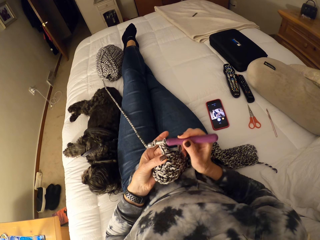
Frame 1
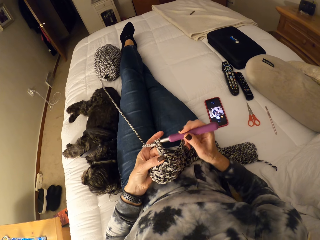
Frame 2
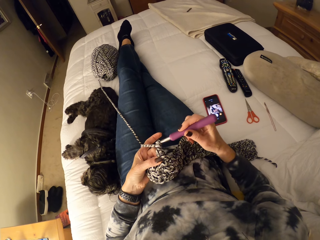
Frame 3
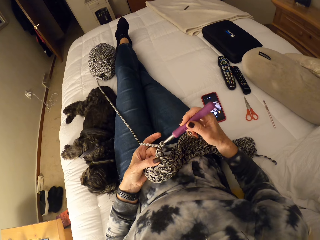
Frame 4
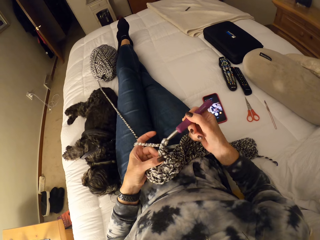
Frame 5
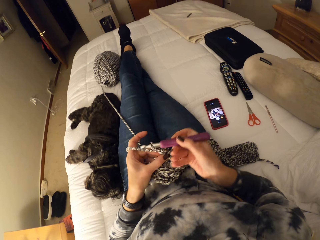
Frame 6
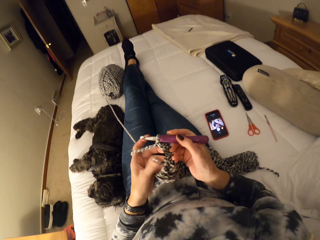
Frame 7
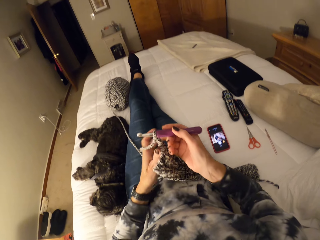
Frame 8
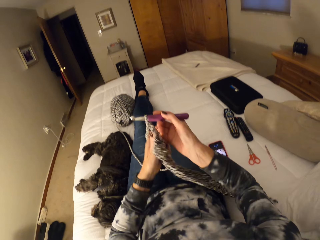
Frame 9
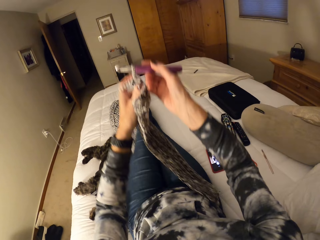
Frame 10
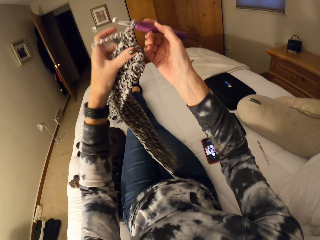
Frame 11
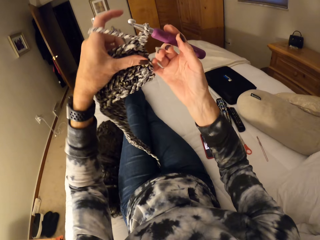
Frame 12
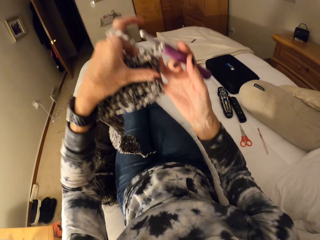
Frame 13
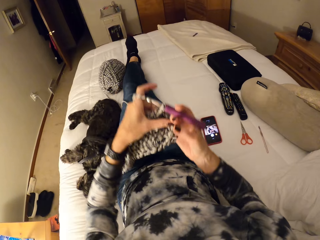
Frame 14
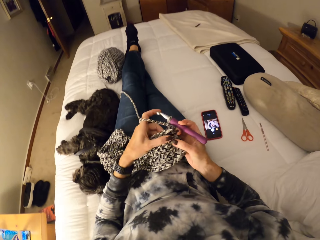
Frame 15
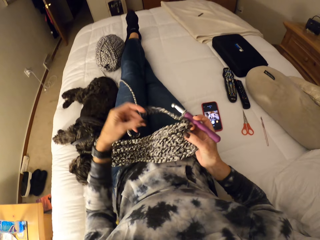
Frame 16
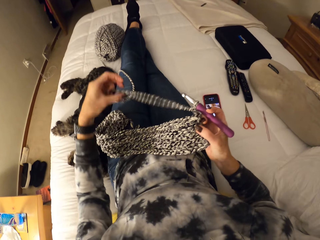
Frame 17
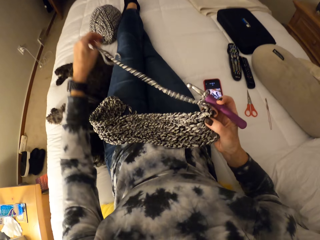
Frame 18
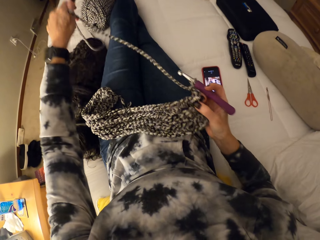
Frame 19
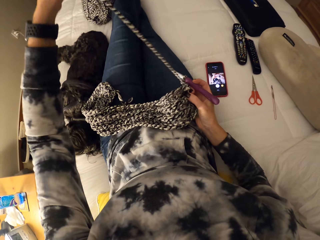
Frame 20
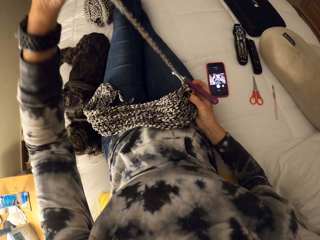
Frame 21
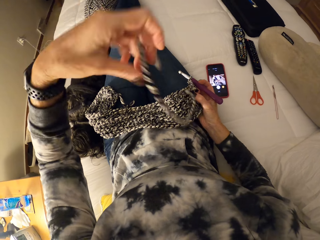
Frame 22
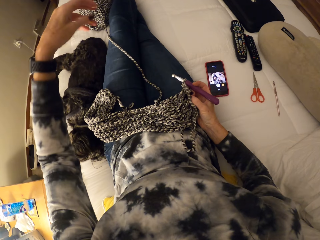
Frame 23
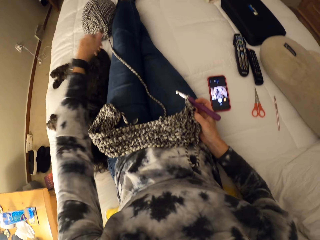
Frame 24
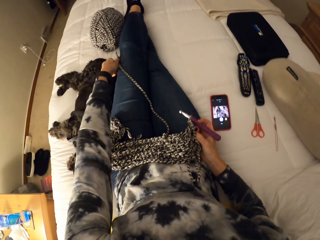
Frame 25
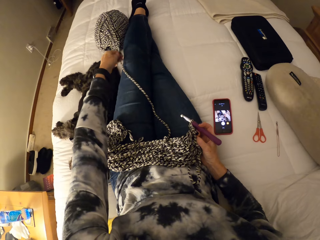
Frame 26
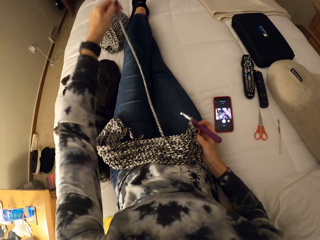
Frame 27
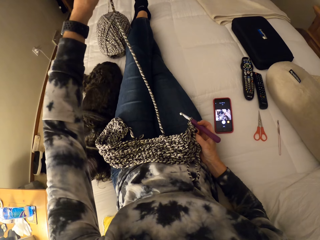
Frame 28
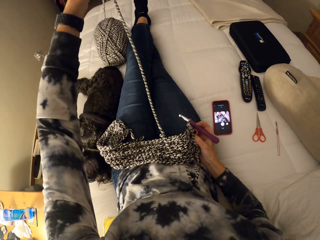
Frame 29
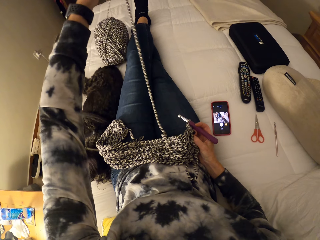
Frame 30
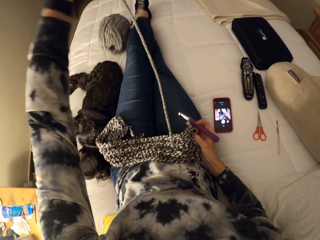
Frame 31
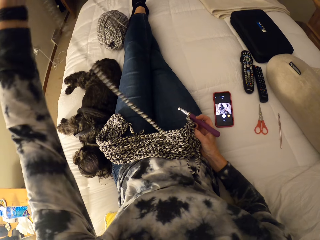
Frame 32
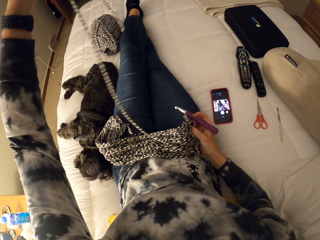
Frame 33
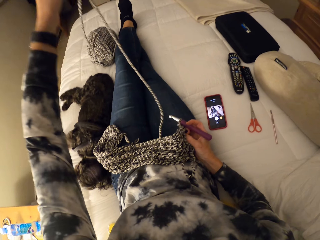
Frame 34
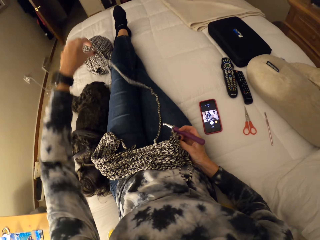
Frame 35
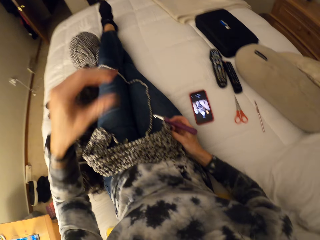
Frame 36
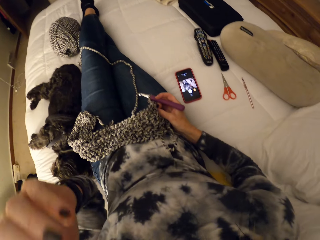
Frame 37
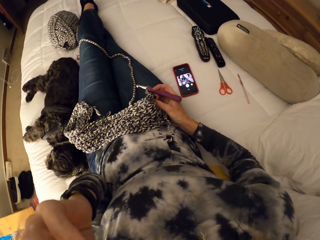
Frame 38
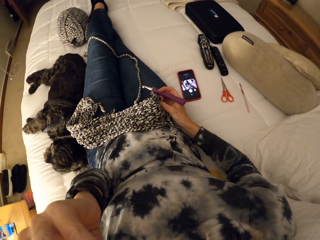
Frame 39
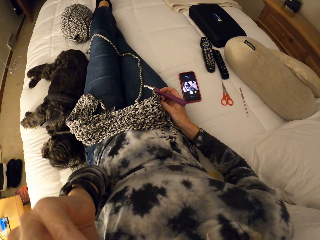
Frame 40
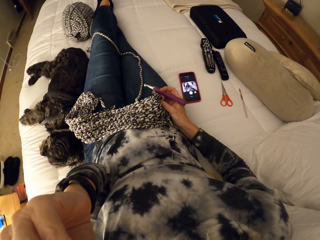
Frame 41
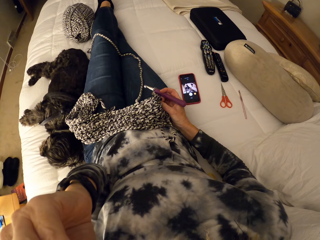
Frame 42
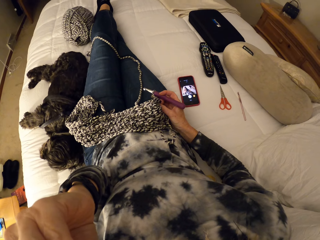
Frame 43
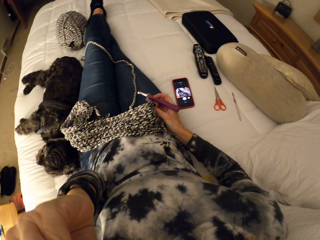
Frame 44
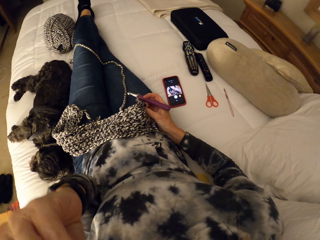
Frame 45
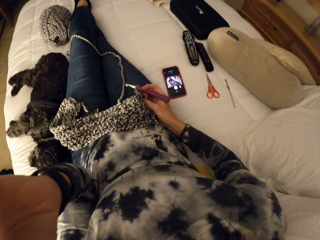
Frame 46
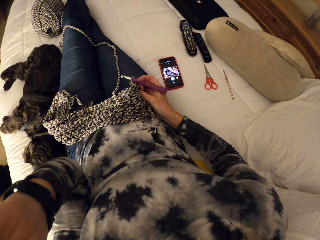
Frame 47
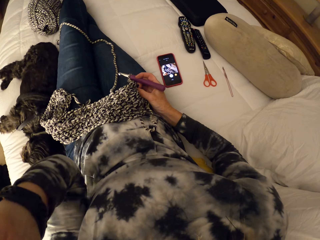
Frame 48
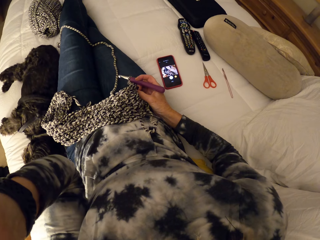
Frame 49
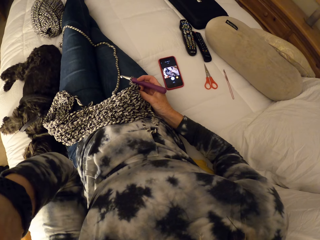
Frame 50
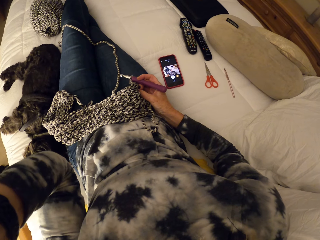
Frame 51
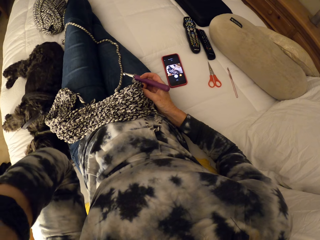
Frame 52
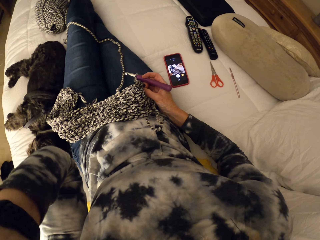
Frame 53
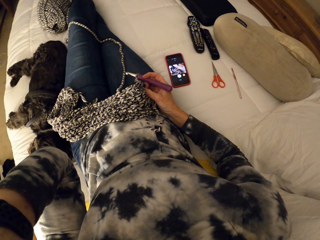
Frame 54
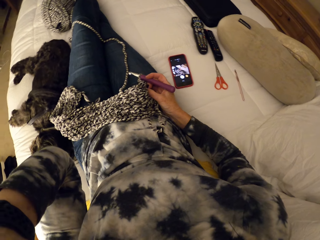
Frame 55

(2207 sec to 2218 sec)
The camera wearer stops knitting the fabric. She adjusts the crochet with her hands. She adjusts the yarn with her left hand. She touches her body with her left hand.

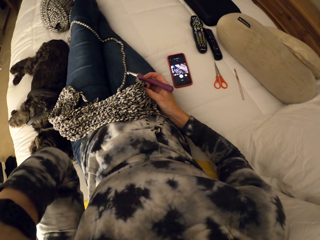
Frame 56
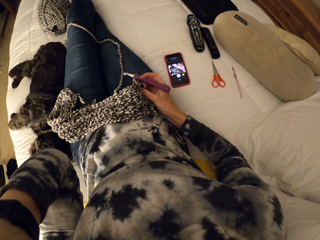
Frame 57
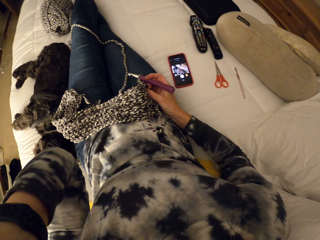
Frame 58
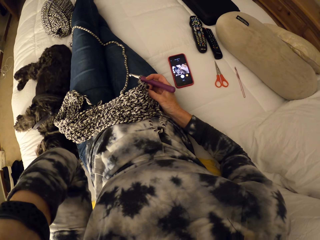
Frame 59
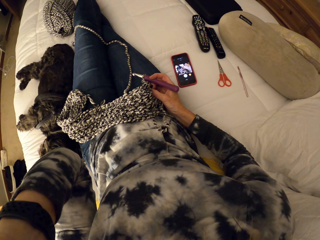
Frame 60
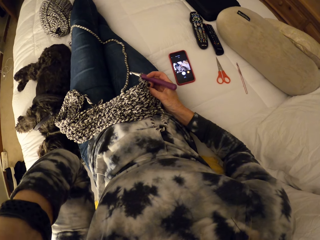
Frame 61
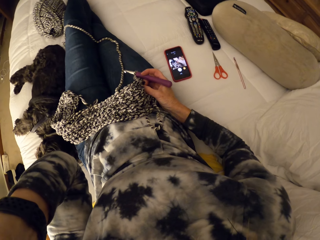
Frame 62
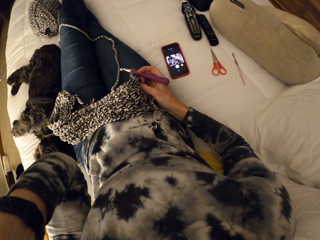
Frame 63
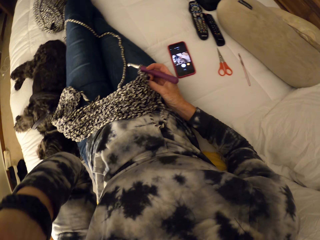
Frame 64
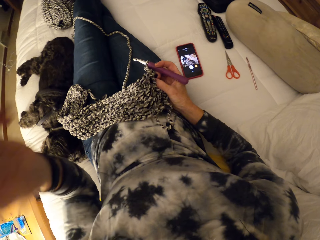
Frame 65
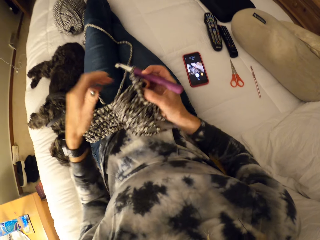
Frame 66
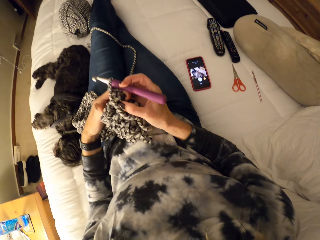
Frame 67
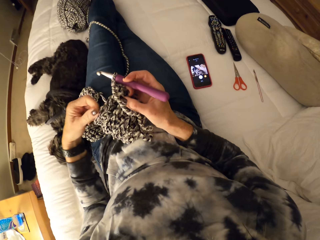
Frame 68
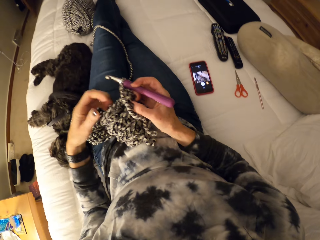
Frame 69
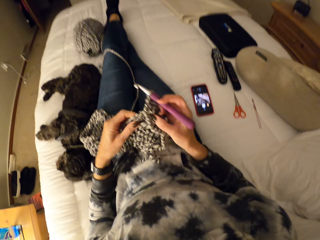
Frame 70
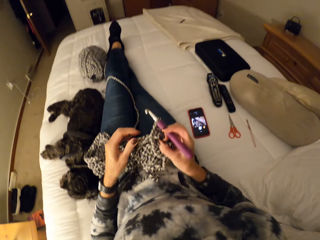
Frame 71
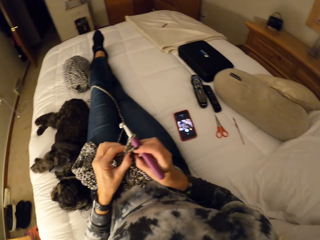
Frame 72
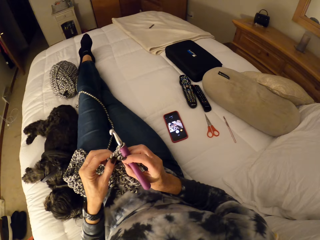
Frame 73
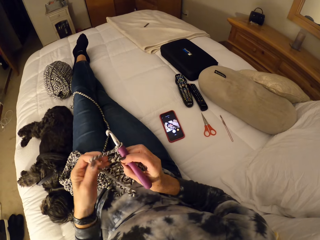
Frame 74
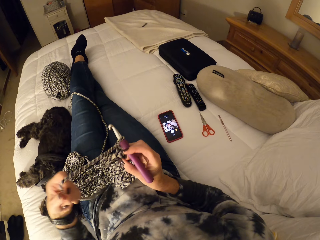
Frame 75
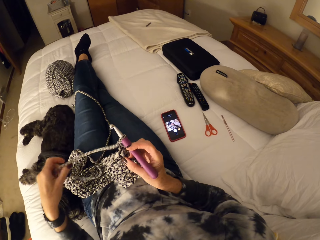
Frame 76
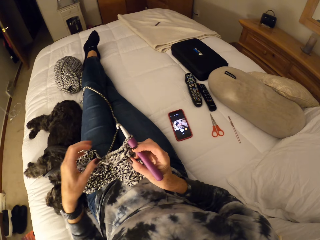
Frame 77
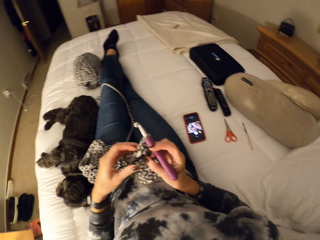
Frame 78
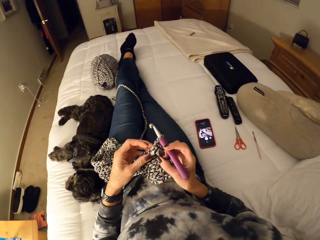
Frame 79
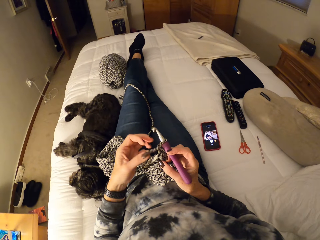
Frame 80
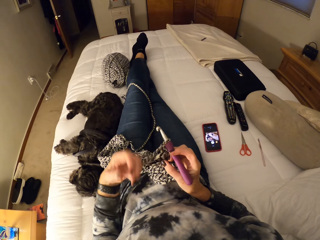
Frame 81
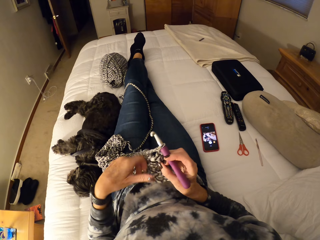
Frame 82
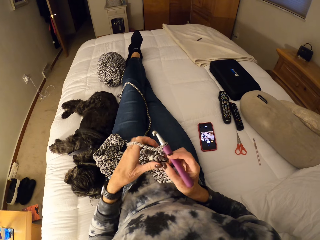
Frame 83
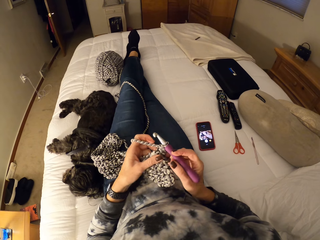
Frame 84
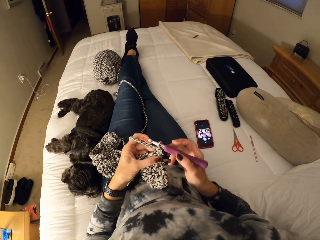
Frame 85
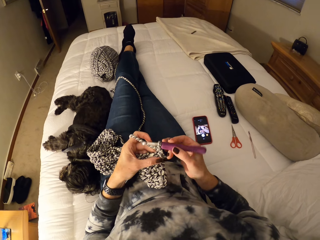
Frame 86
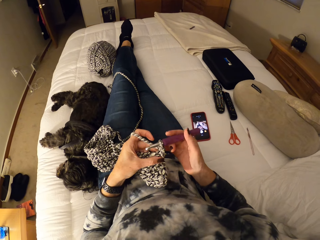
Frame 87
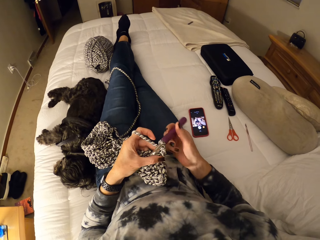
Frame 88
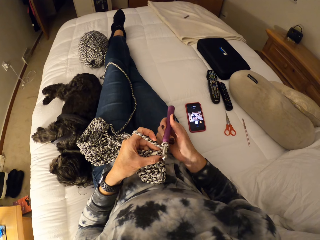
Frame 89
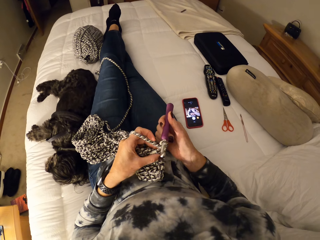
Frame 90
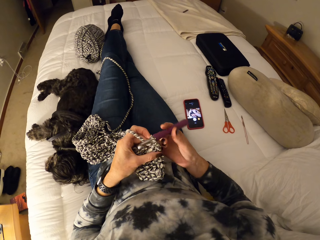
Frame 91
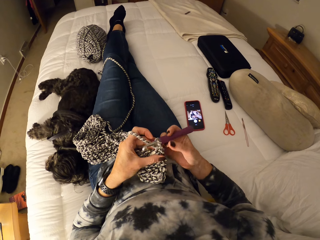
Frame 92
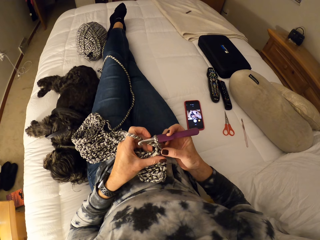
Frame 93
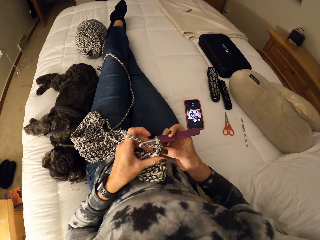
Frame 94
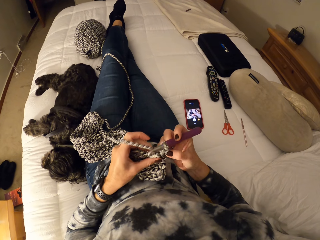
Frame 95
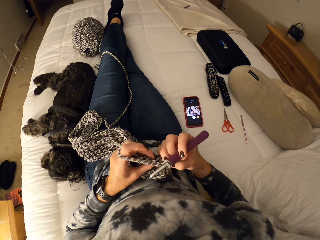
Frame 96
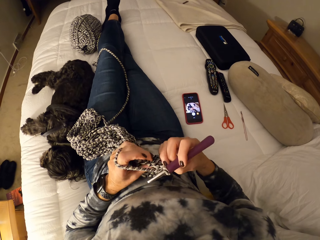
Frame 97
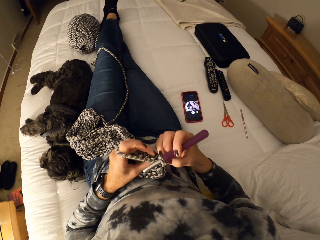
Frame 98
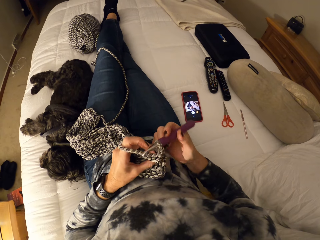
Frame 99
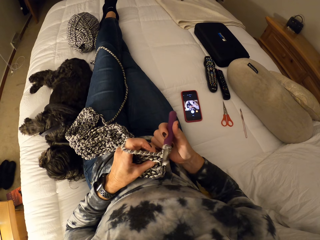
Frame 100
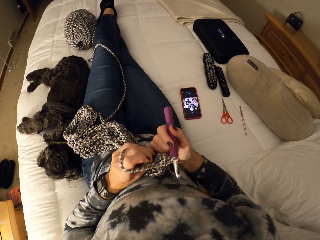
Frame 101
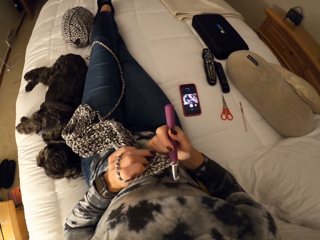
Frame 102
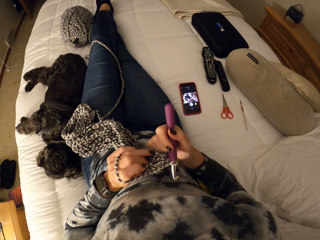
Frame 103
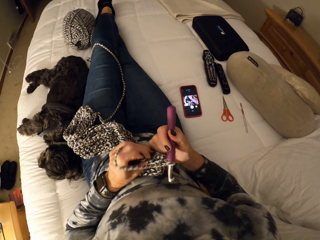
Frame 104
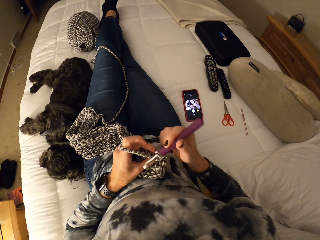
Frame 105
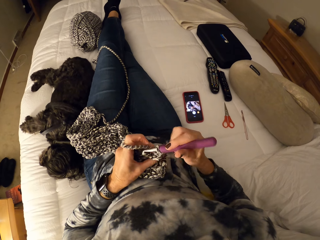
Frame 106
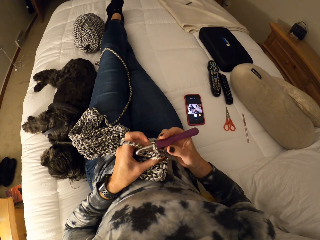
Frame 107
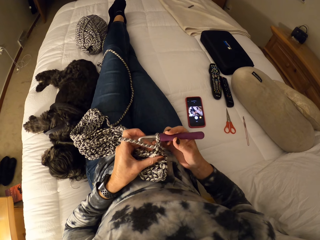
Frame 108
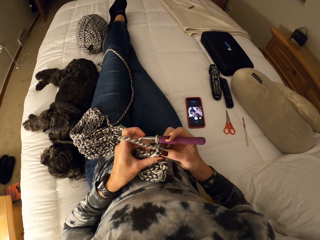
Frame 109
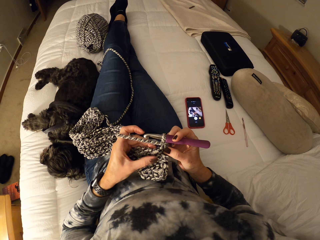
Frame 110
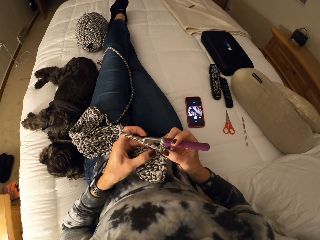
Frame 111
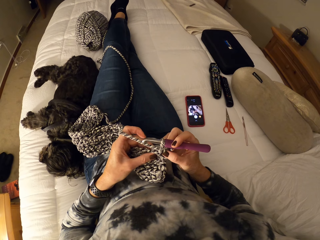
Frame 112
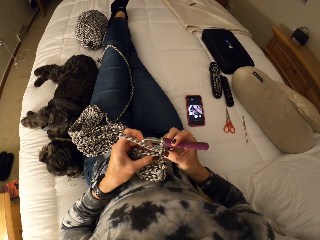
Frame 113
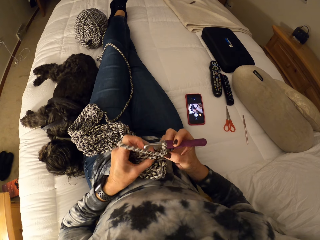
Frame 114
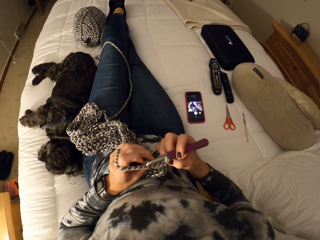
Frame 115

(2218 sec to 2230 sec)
The camera wearer adjusts the yarn with her left hand. She knits the fabric. She adjusts the crochet with her hands.
